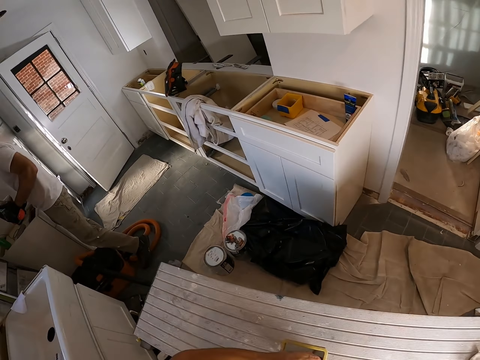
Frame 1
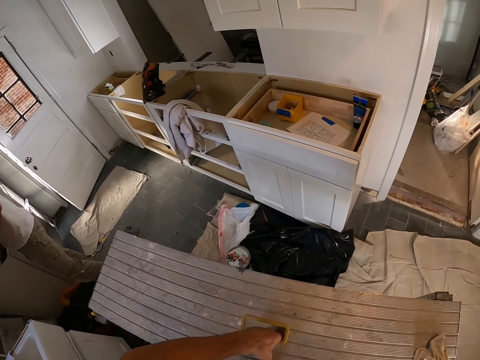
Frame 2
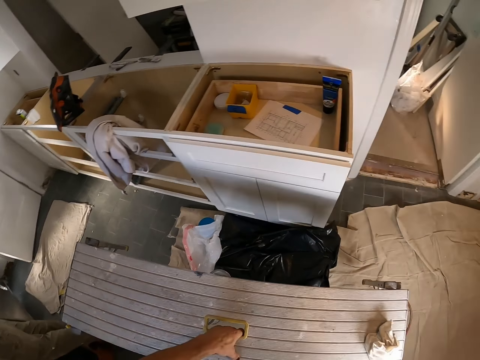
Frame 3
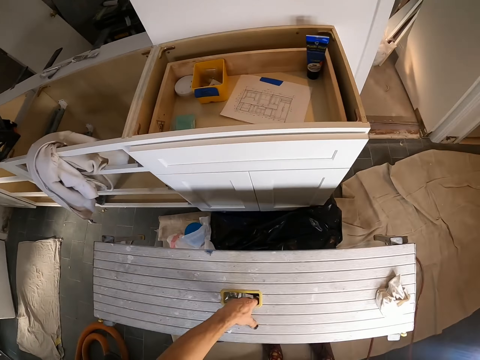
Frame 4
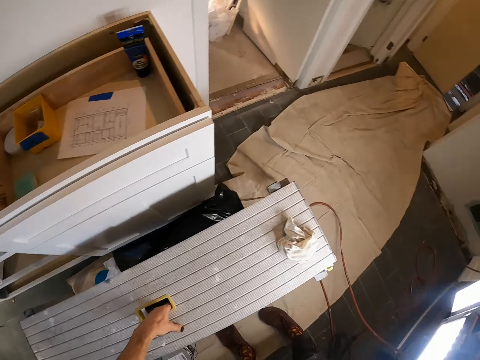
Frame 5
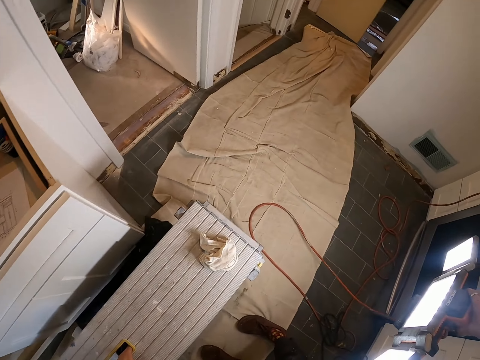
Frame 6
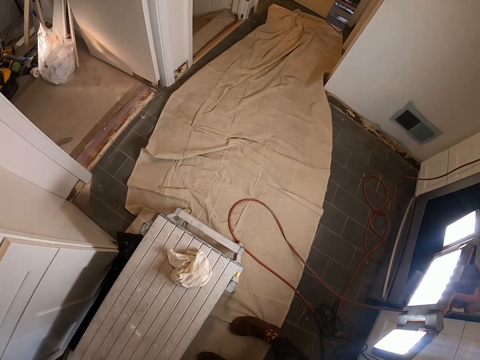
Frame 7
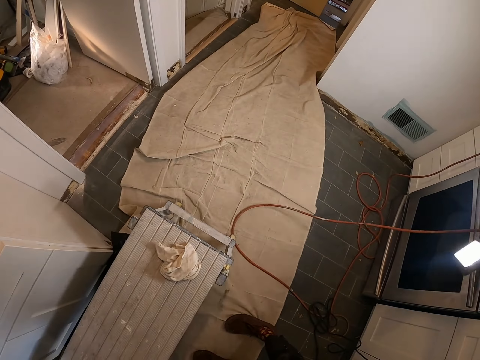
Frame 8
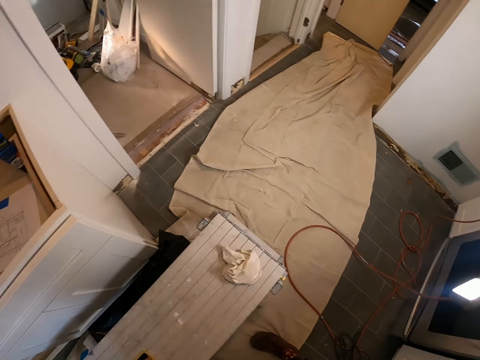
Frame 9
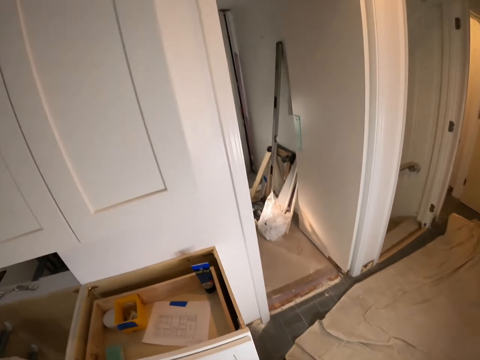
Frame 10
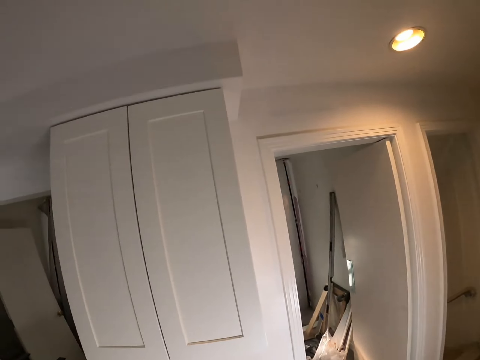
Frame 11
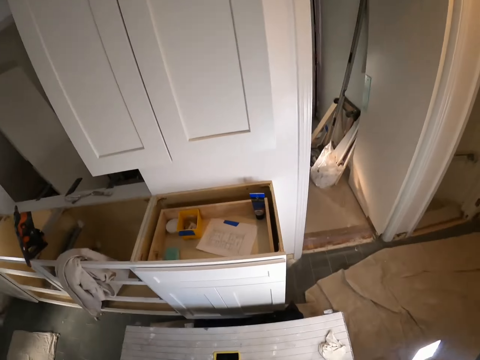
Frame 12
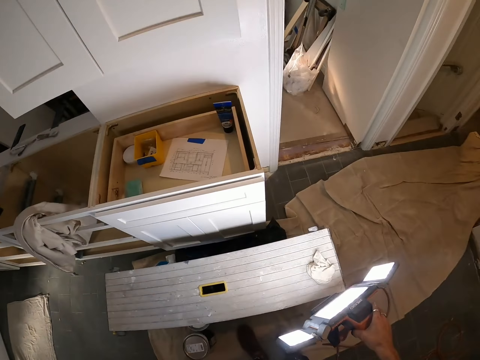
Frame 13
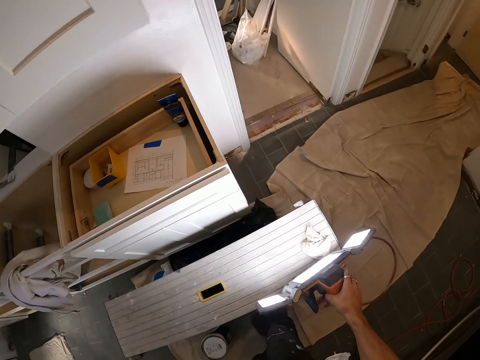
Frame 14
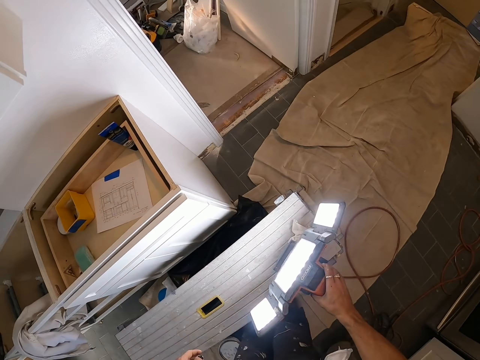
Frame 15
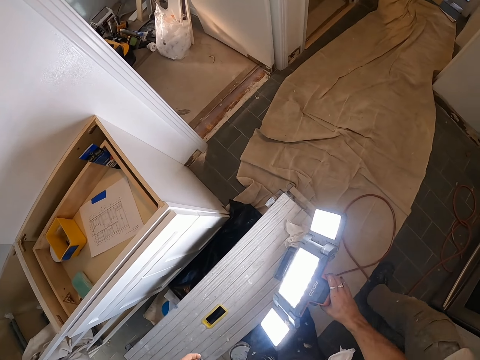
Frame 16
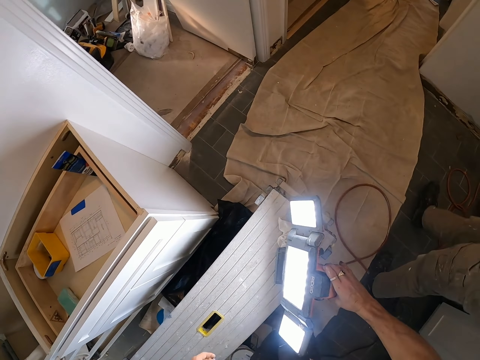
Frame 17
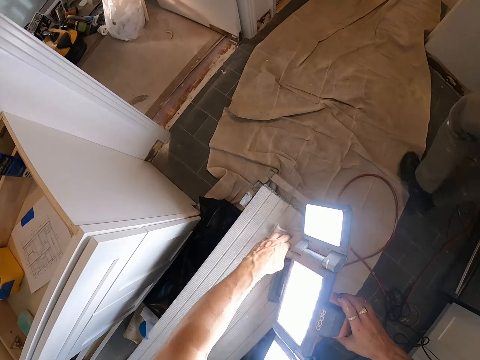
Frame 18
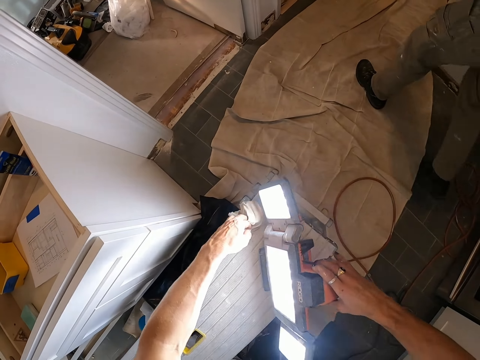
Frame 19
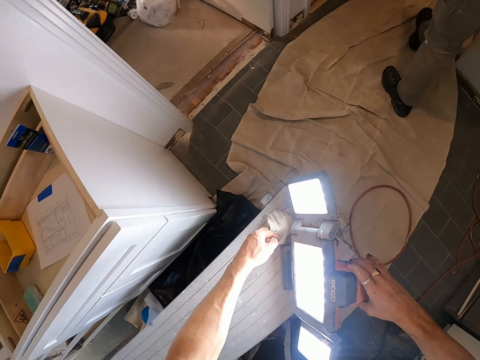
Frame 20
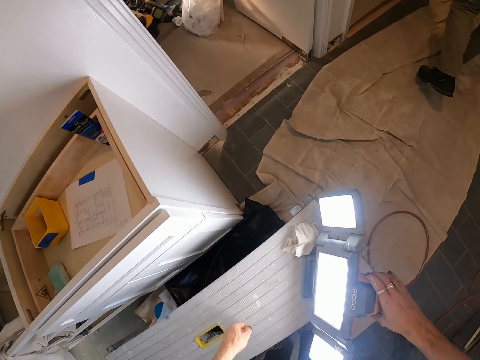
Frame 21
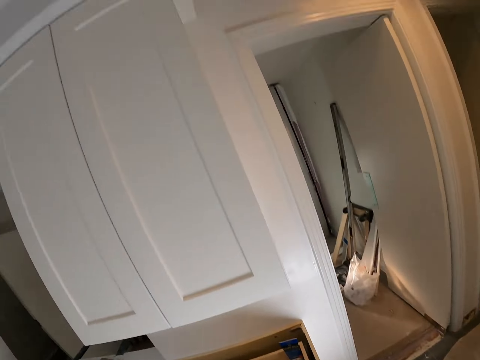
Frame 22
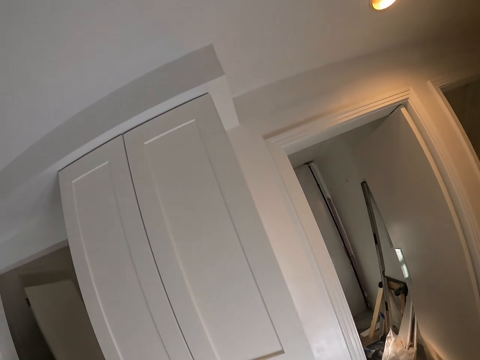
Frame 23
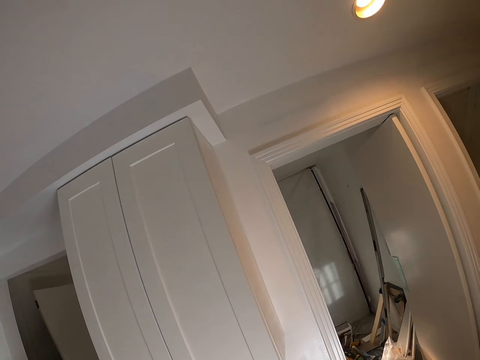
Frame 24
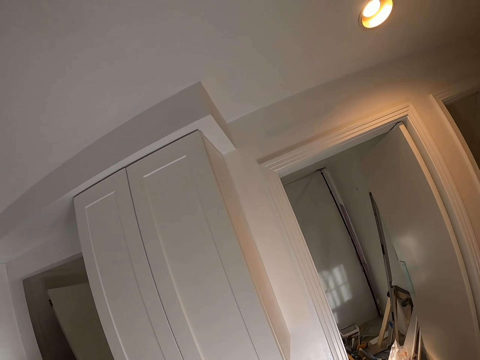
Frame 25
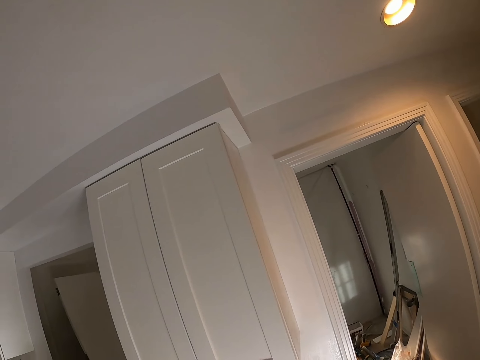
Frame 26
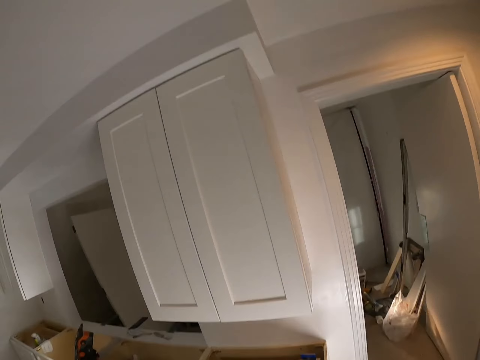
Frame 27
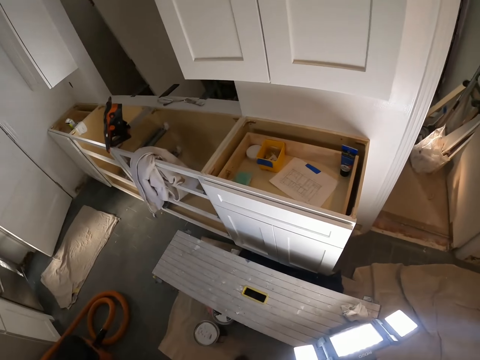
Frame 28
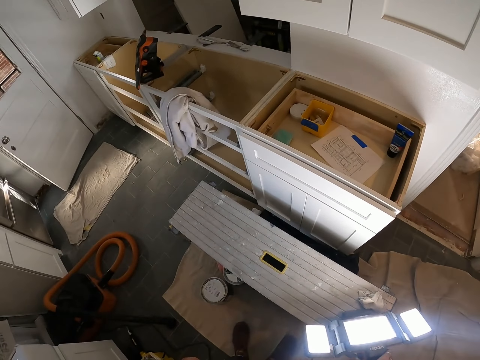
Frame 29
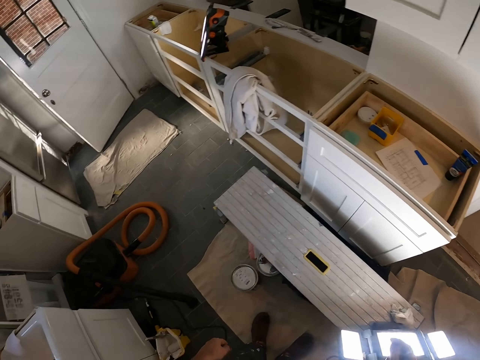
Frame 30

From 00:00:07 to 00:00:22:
The camera wearer places the bench on the floor. They pull the rigid panel light cable and look around. They place the rigid panel light on the bench. A man walks in the room. The camera wearer picks up a cloth. They put the rug aside. They move the rigid panel light on the bench. They place the cloth on the bench. They look around.

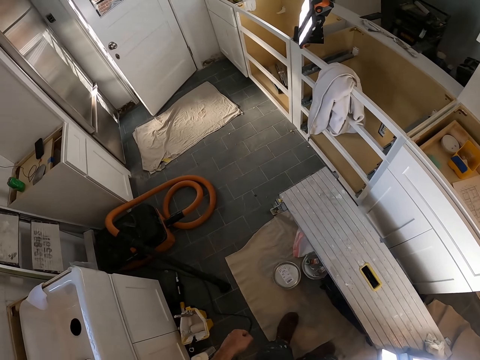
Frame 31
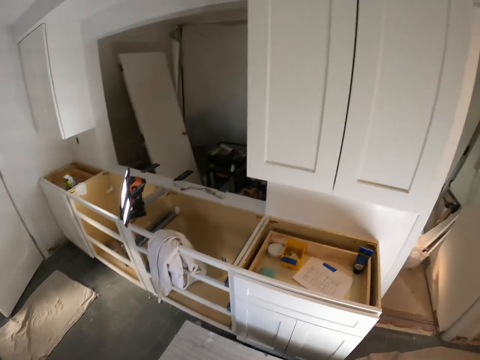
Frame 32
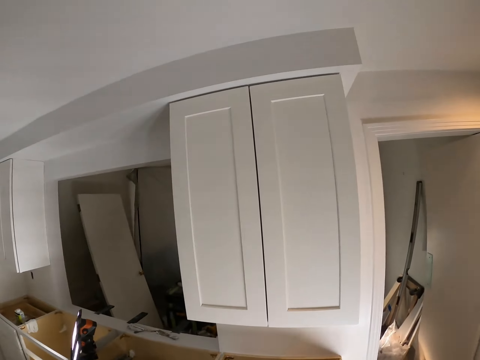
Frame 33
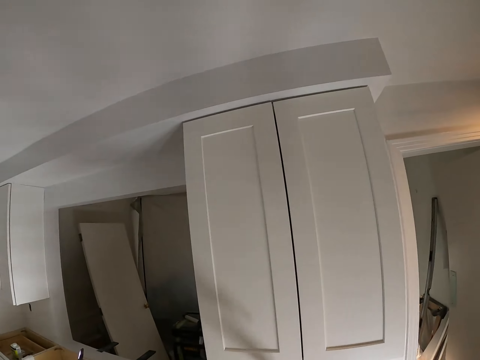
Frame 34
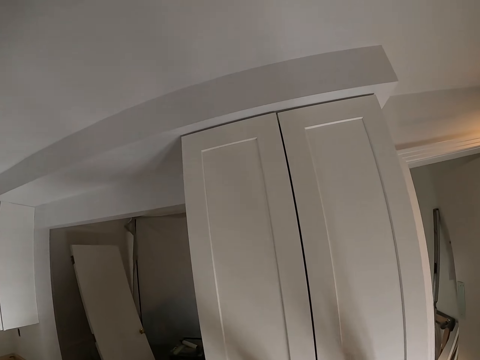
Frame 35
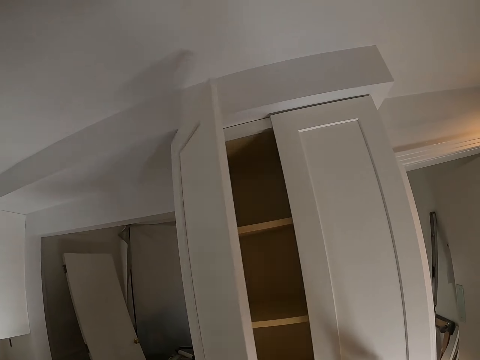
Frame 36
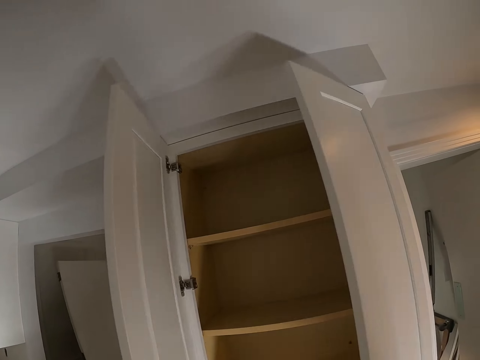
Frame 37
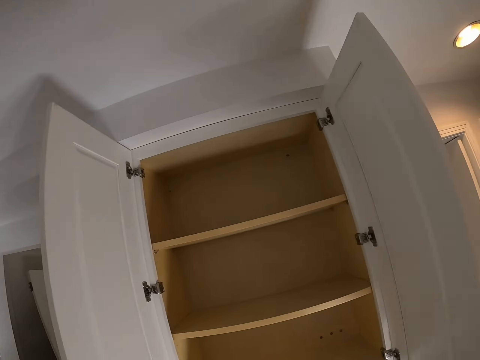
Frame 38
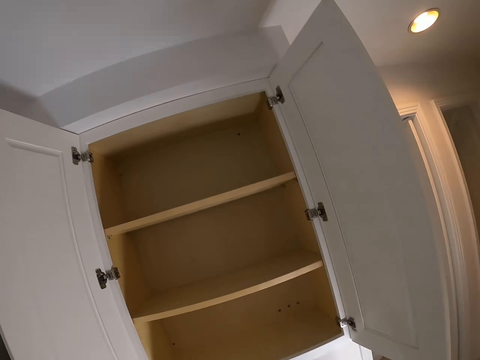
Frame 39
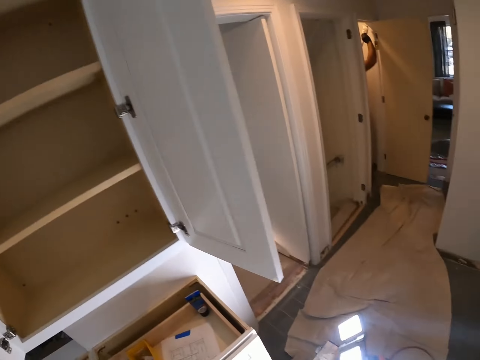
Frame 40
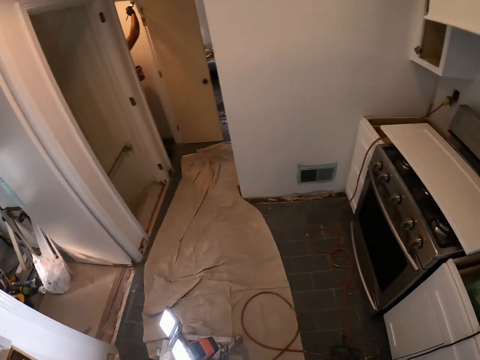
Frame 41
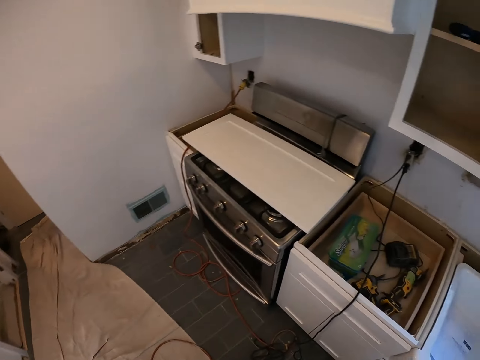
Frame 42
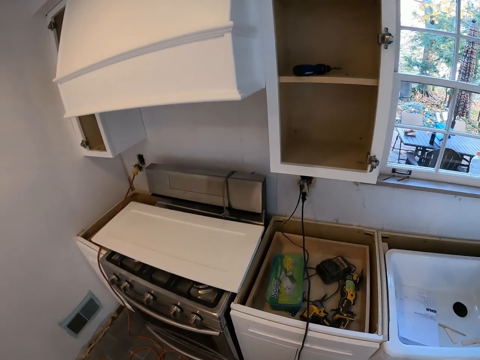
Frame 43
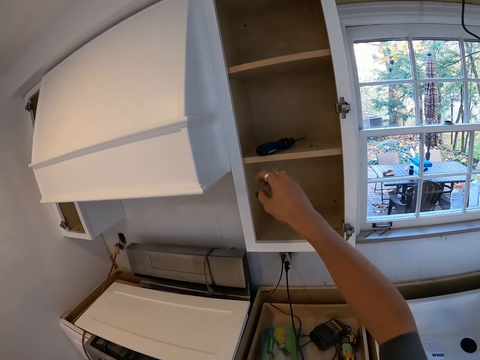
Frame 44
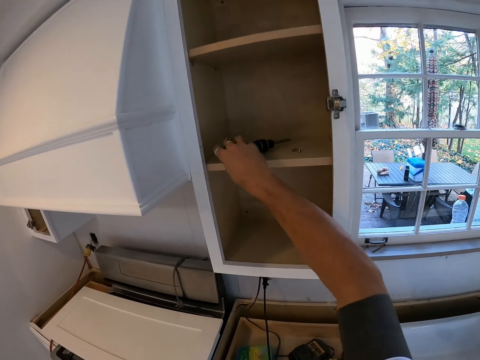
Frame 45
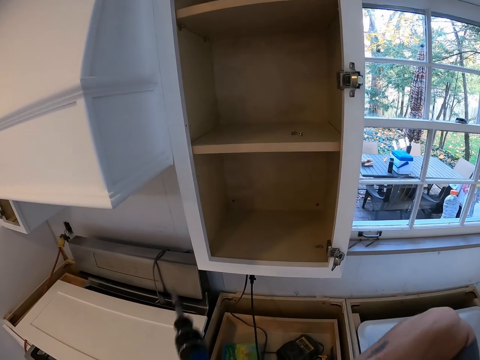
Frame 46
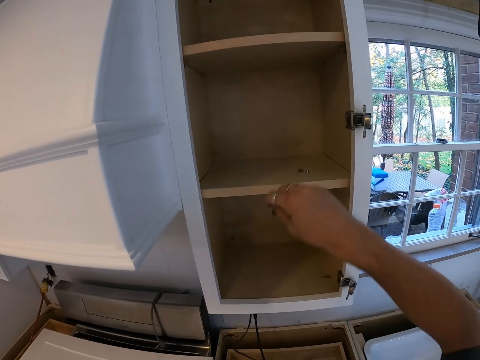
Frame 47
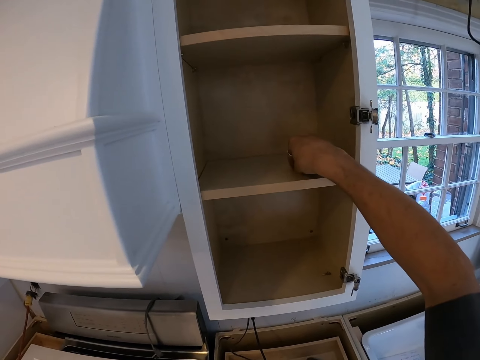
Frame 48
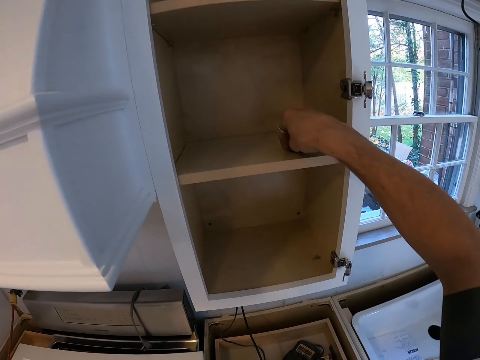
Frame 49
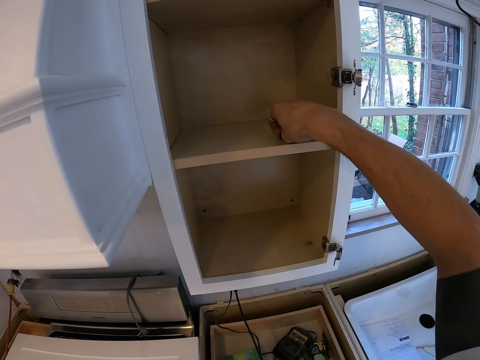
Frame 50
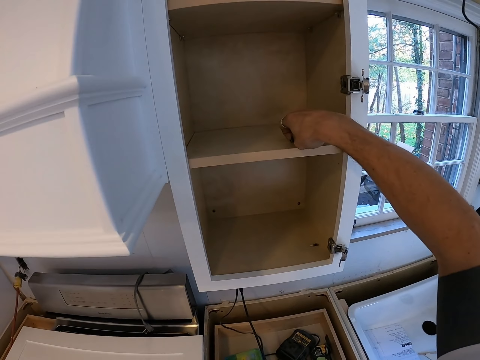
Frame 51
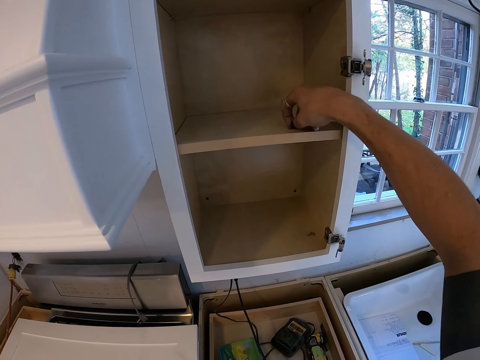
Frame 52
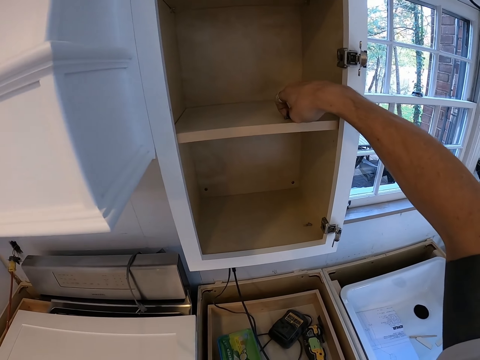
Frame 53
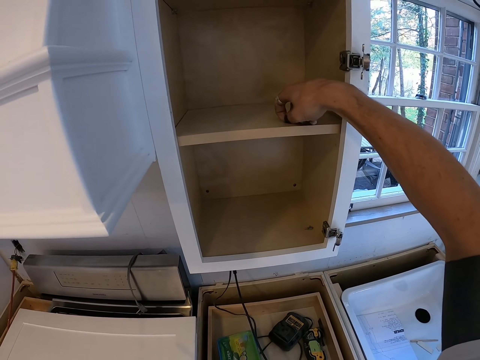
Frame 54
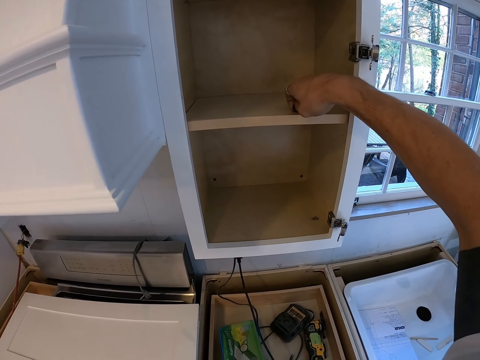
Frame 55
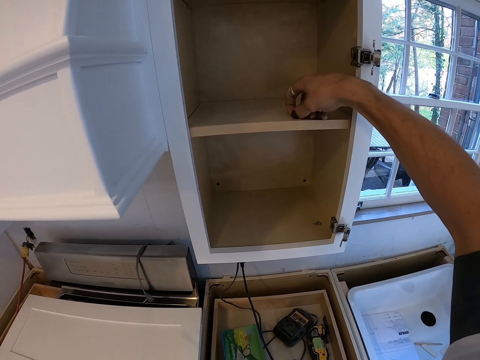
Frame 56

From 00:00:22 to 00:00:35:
The camera wearer opens the cabinet door. A man paints a wall with a paintbrush. The camera wearer walks in the room. They turn to the other cupboard. They pick up a screwdriver. They pass the screwdriver to the left hand. They pick up door clips.
